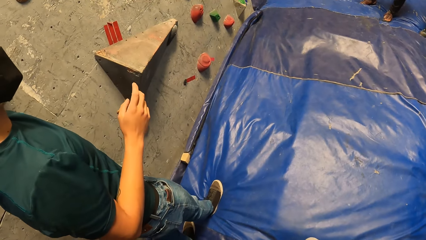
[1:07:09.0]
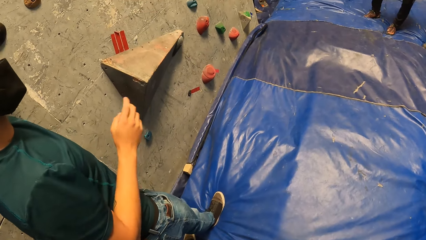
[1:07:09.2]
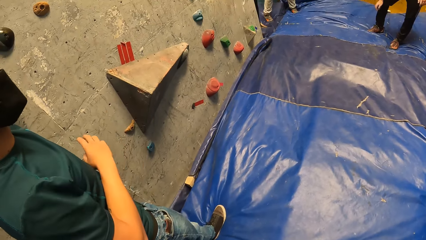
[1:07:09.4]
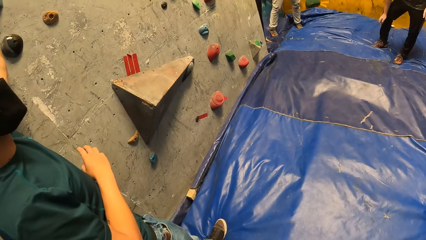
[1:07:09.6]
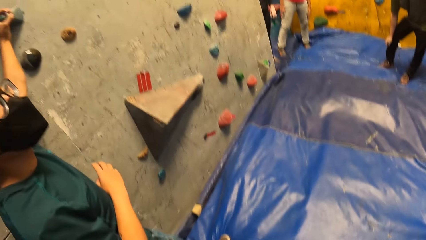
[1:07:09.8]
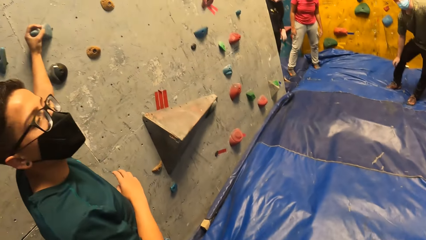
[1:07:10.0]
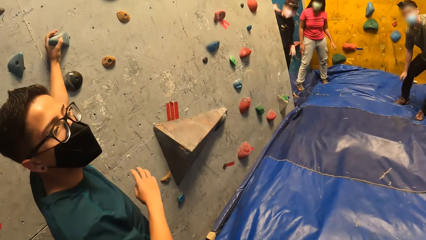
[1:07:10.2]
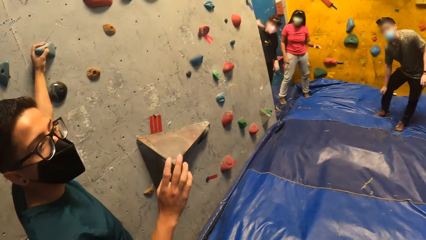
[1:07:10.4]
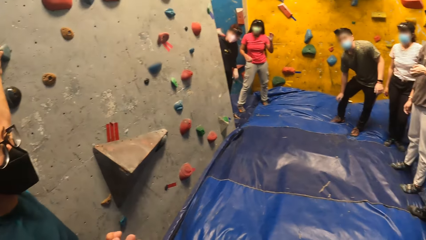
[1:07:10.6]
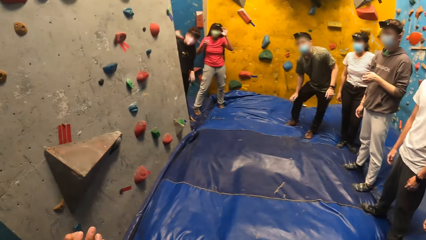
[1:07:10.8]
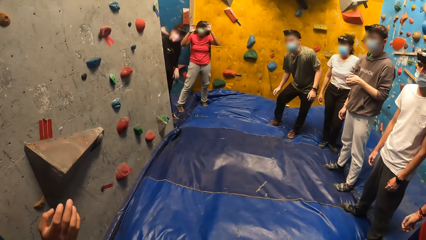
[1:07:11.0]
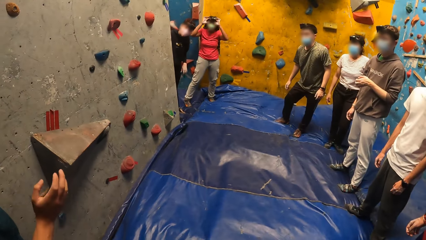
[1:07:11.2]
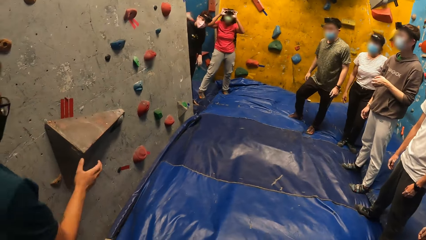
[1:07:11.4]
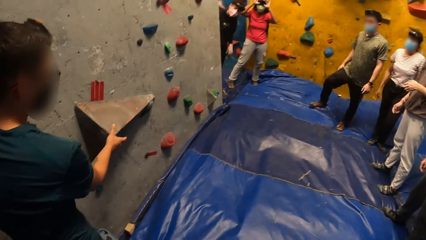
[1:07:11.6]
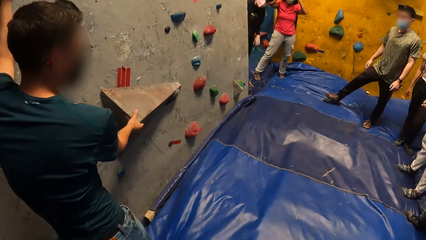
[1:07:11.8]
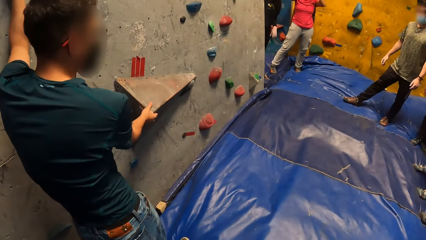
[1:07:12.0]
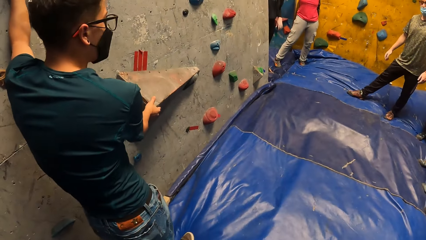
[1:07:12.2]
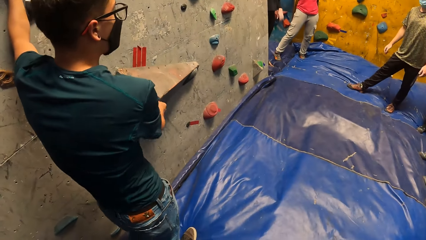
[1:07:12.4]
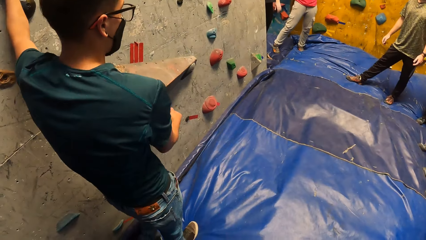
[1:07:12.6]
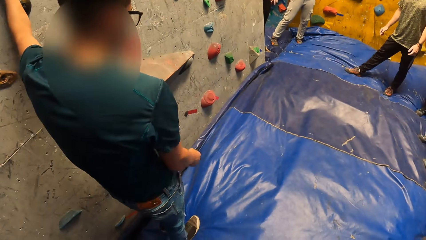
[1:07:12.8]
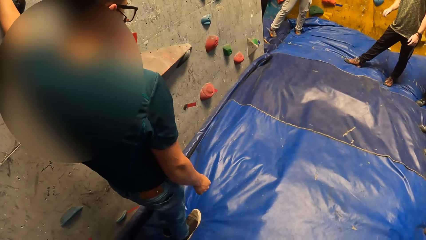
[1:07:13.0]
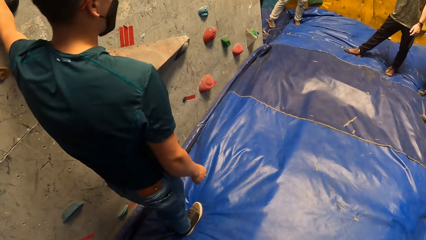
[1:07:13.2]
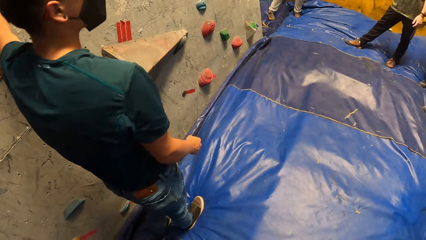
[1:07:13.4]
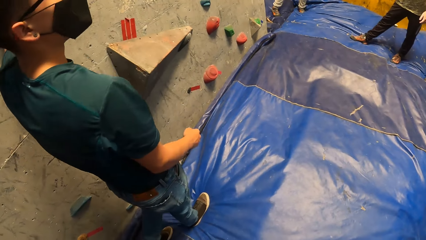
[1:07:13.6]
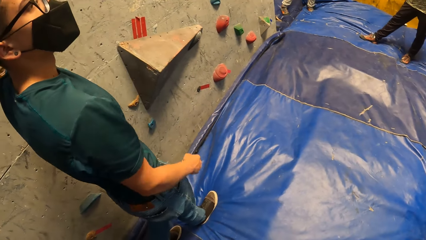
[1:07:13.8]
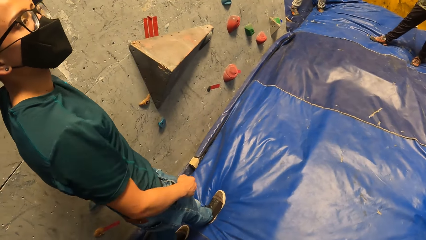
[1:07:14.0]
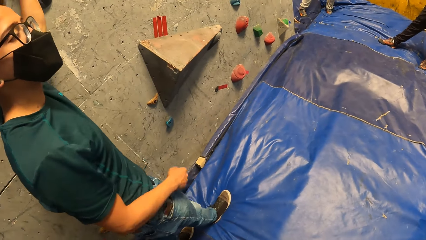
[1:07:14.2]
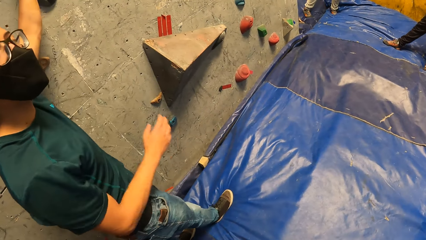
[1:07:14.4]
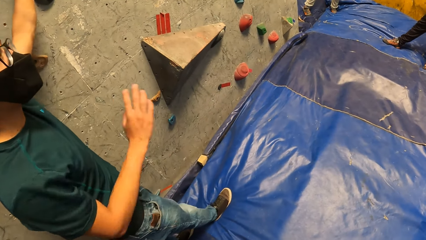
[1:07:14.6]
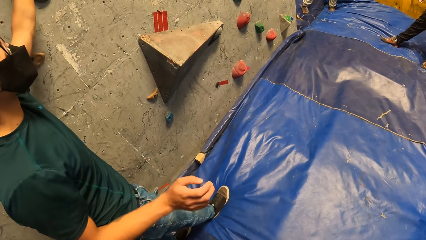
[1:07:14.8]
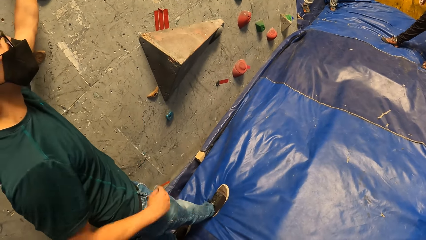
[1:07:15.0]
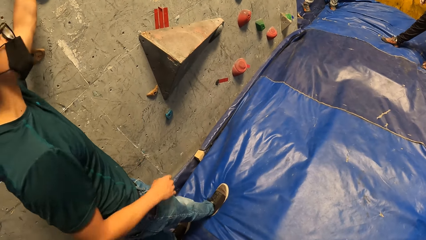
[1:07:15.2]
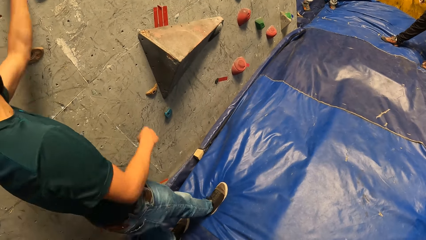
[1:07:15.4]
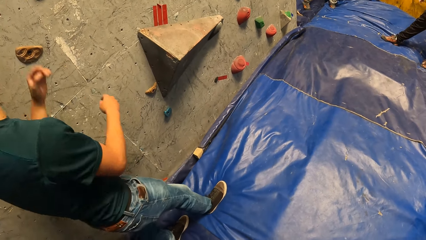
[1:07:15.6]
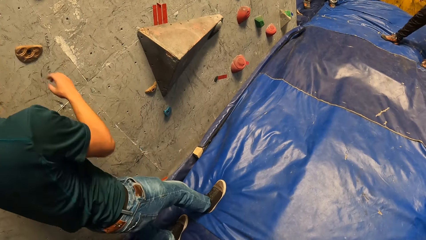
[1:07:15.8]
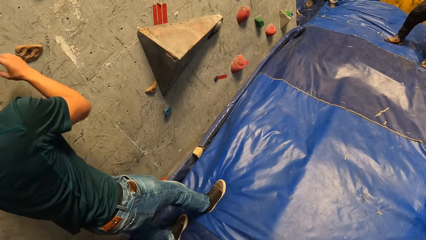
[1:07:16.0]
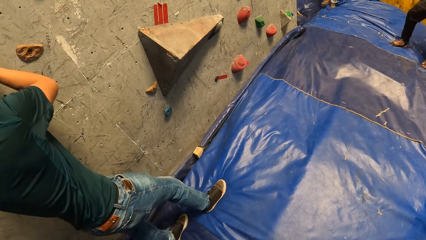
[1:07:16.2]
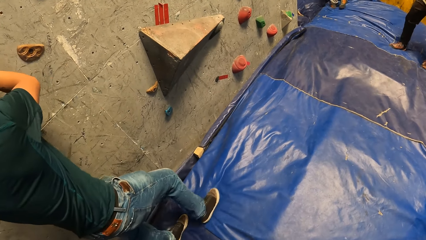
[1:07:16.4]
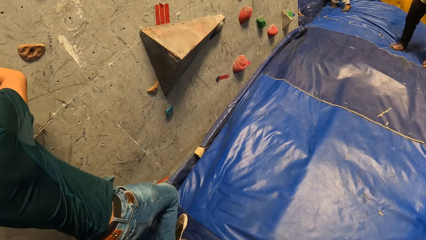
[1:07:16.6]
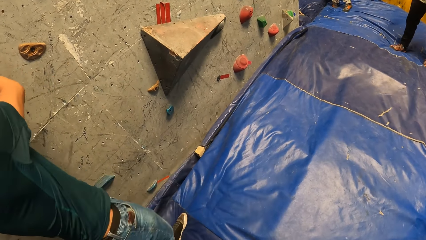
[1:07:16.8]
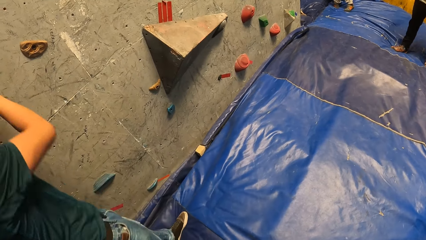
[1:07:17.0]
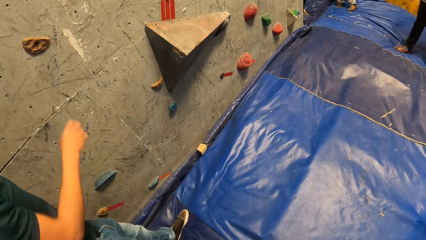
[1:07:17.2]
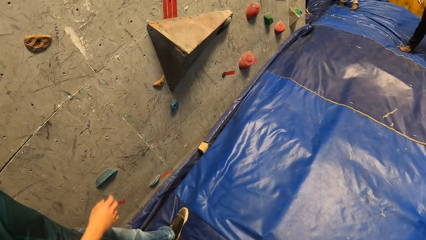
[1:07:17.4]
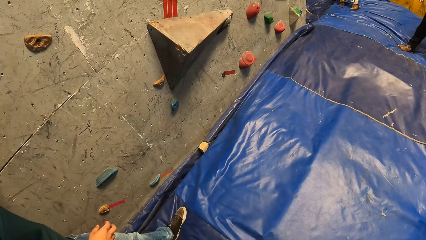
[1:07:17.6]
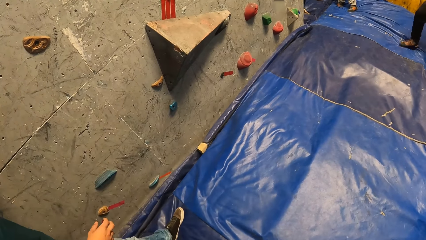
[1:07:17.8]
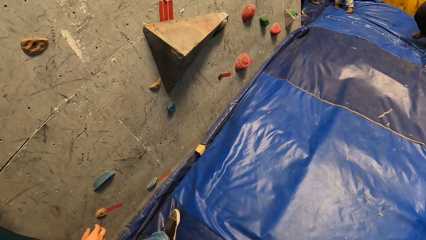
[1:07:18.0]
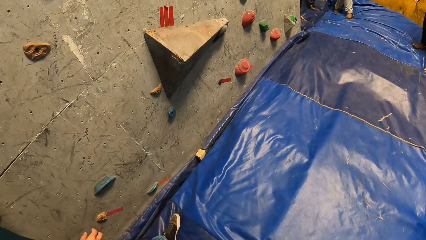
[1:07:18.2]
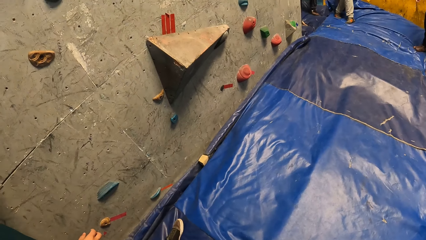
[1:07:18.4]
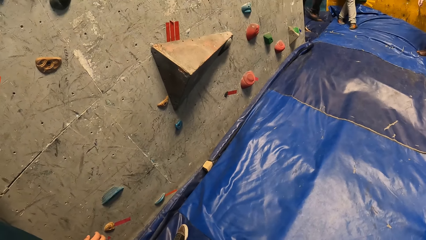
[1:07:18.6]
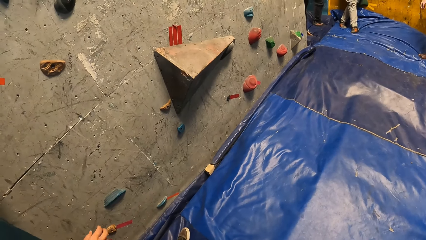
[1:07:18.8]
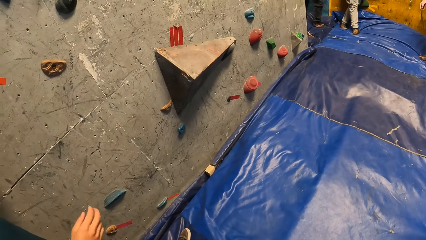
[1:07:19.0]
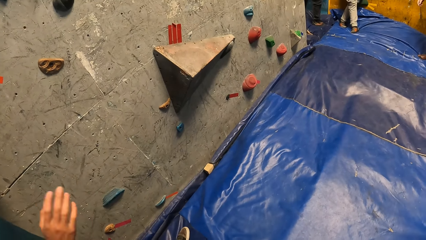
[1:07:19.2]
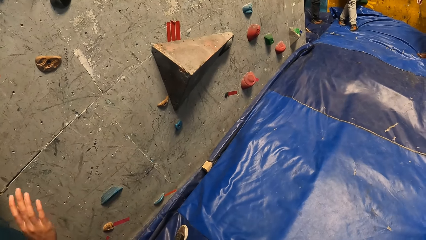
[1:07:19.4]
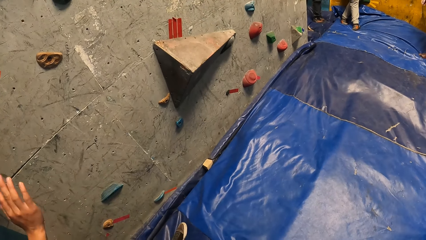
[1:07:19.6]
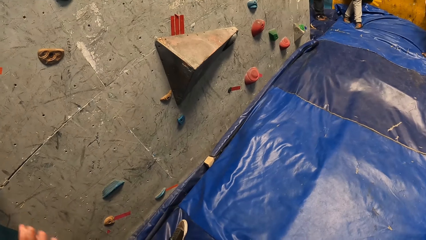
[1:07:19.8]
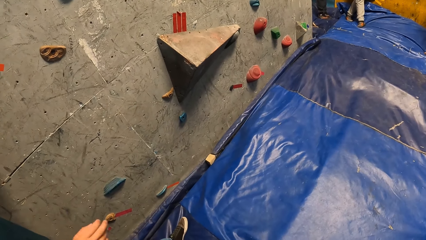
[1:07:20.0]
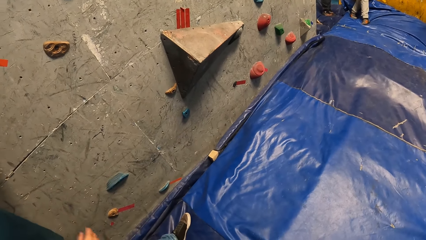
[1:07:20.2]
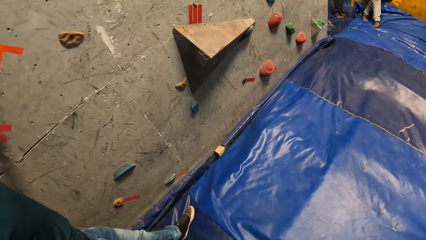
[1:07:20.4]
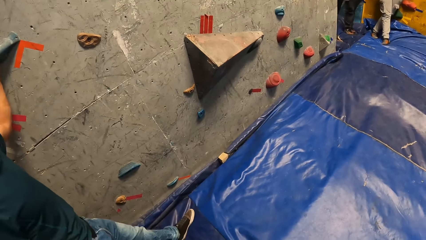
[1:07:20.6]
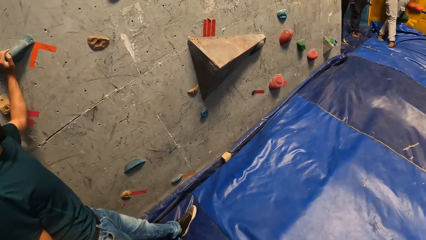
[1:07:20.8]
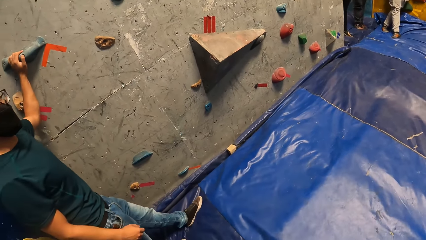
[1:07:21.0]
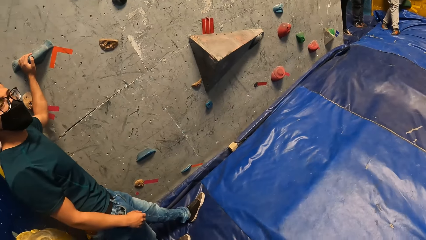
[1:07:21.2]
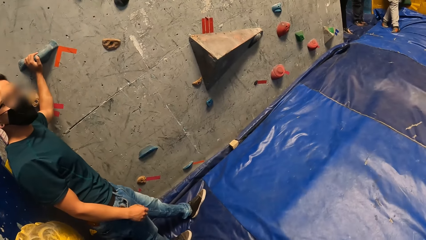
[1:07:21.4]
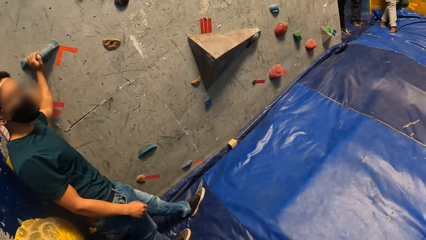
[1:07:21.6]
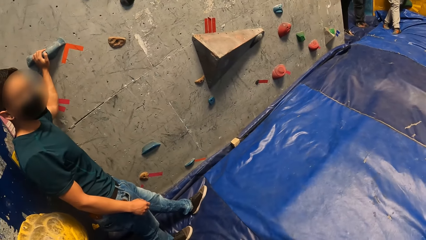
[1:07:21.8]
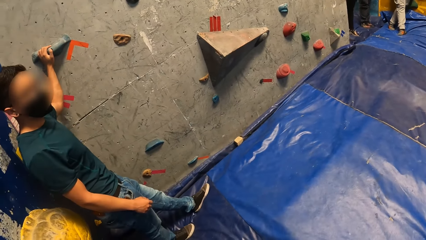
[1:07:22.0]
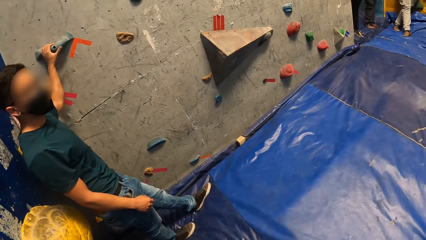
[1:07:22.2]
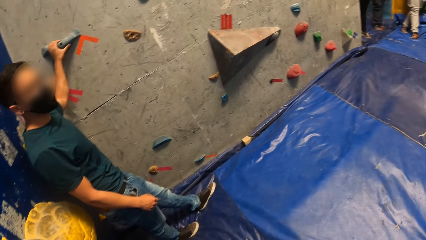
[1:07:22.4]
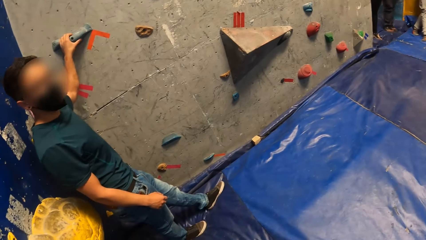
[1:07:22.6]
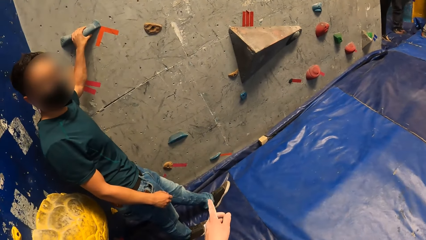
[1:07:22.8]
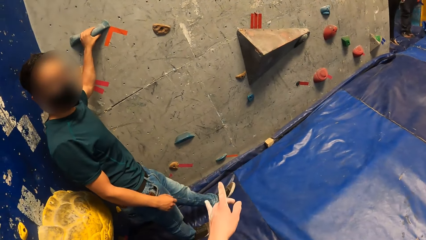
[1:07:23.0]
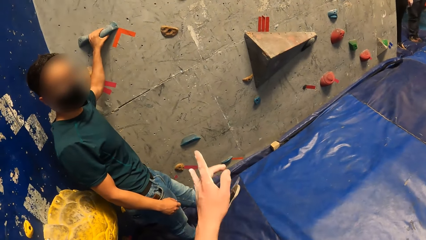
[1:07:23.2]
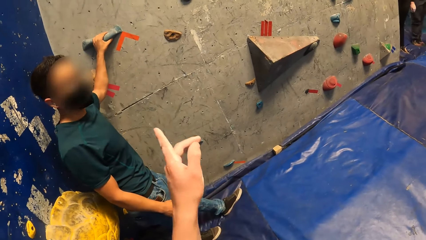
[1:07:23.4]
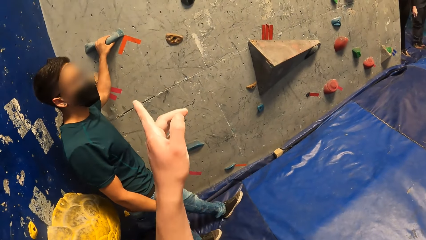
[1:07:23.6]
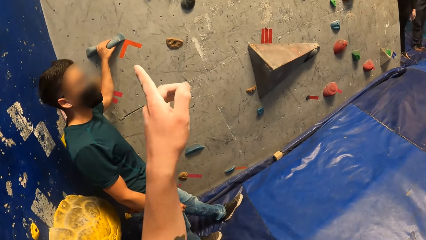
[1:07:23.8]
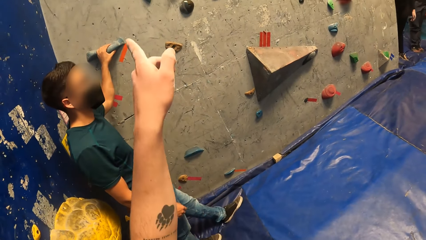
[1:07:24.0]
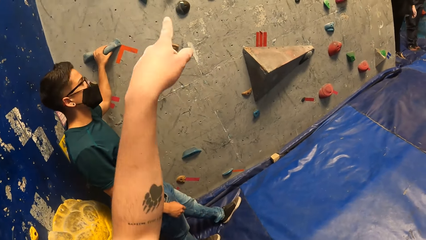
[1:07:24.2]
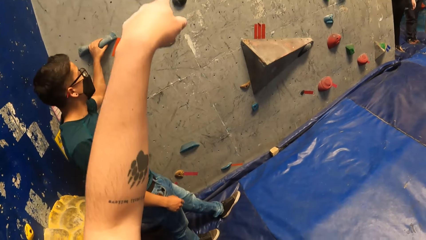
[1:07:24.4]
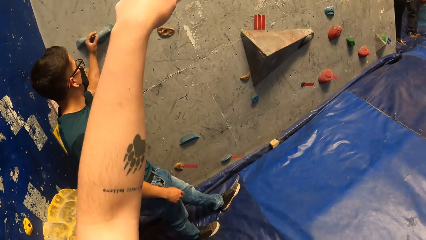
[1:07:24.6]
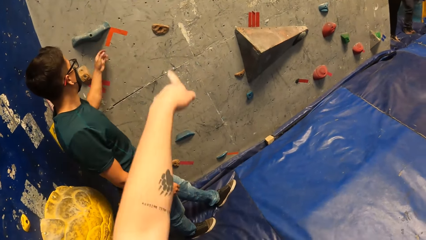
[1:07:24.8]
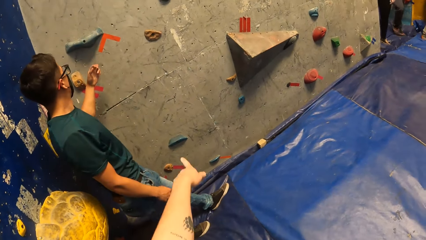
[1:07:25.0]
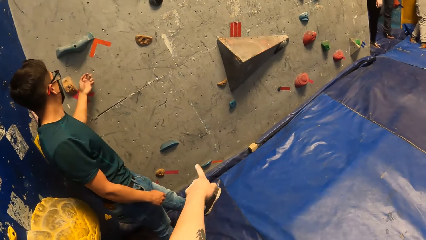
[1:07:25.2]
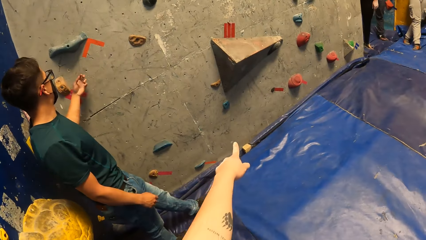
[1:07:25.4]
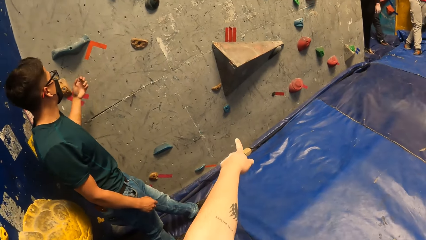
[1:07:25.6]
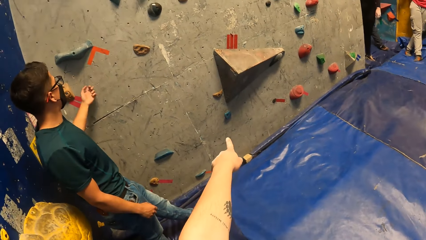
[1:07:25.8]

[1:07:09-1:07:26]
A man touches a climb wall step and converses in the climb wall room. A woman fixes her camera on her head. Another man scratches his knee in the climb wall room. The first man touches the climb wall step. He converses in the climb wall room. The woman leans on the climb wall. The camera wearer uses a hand gesture. They point at the climb wall.
